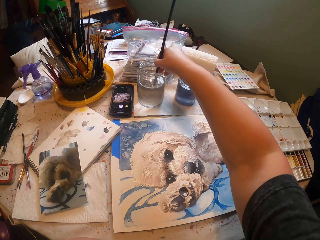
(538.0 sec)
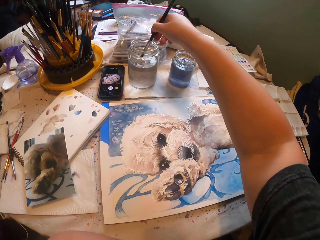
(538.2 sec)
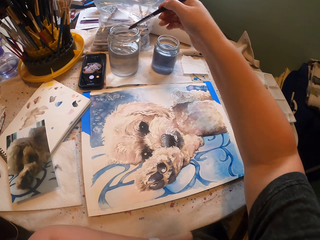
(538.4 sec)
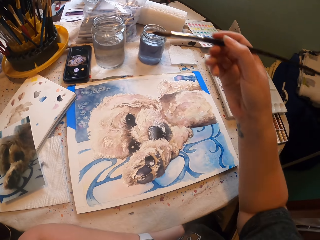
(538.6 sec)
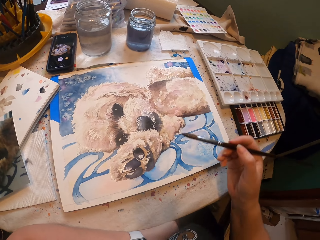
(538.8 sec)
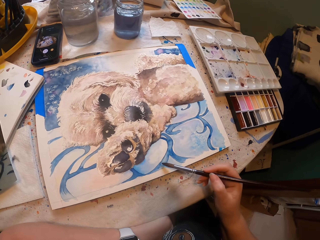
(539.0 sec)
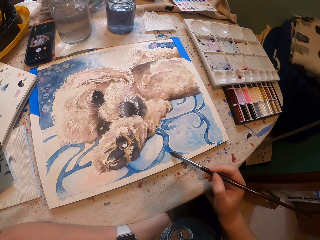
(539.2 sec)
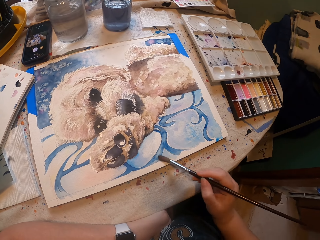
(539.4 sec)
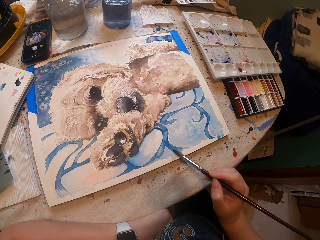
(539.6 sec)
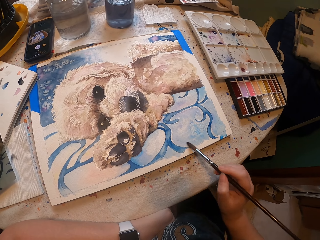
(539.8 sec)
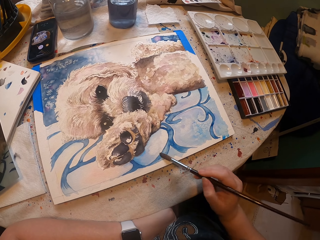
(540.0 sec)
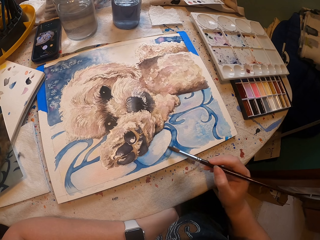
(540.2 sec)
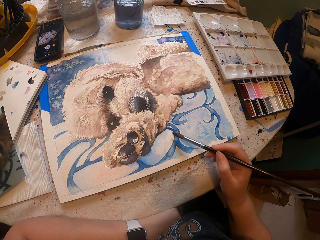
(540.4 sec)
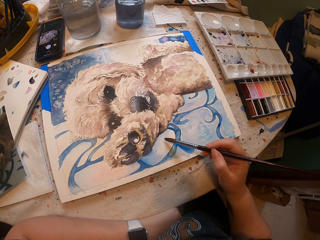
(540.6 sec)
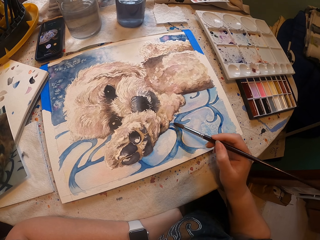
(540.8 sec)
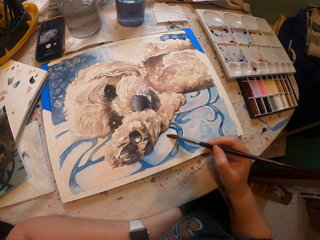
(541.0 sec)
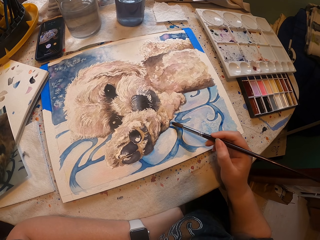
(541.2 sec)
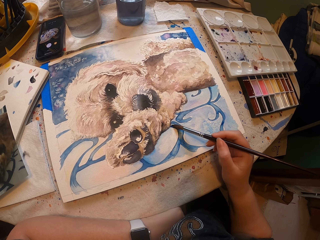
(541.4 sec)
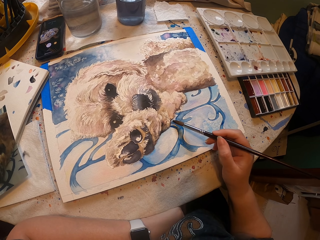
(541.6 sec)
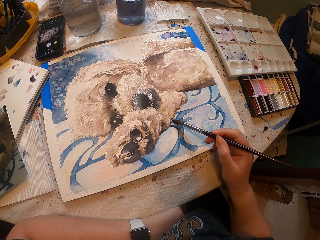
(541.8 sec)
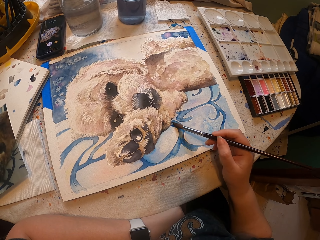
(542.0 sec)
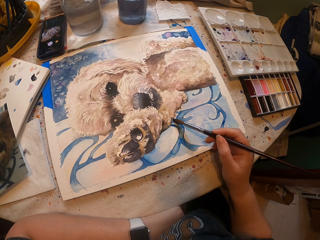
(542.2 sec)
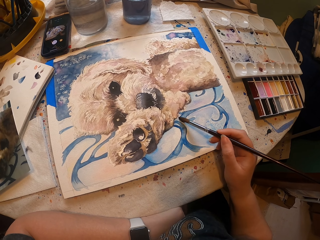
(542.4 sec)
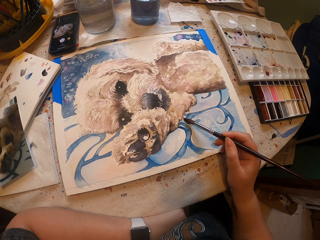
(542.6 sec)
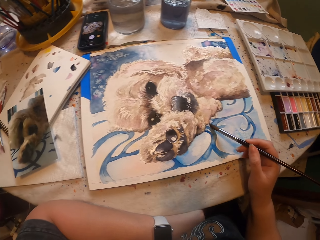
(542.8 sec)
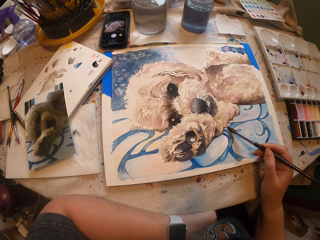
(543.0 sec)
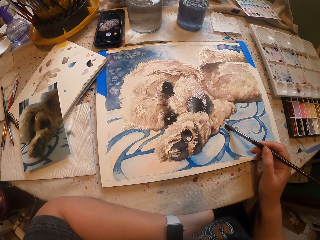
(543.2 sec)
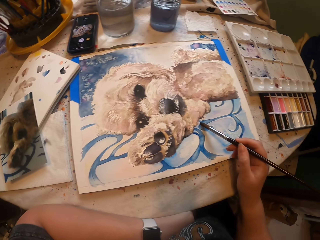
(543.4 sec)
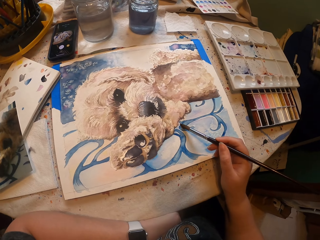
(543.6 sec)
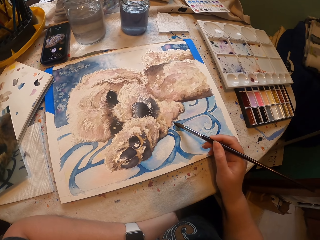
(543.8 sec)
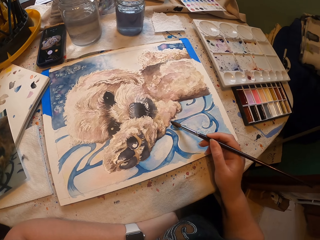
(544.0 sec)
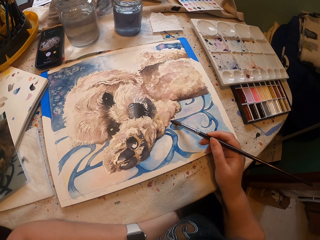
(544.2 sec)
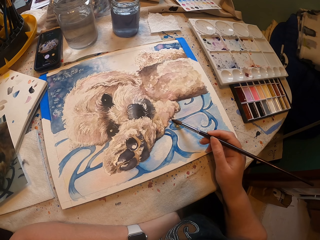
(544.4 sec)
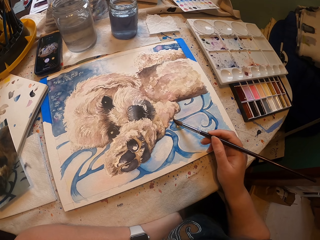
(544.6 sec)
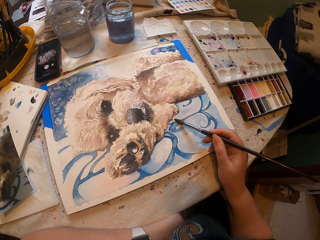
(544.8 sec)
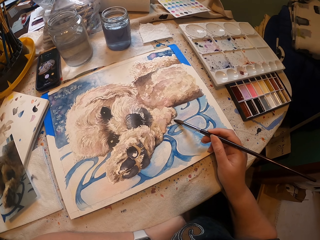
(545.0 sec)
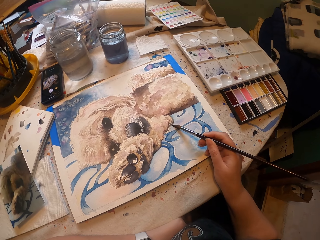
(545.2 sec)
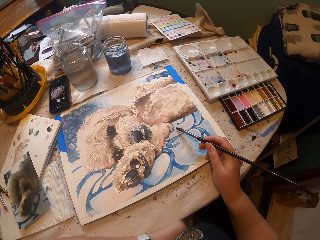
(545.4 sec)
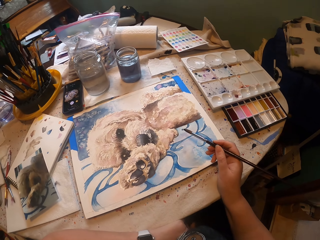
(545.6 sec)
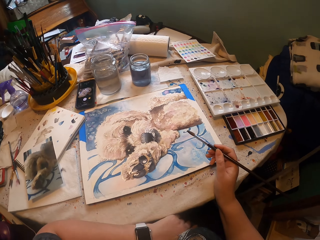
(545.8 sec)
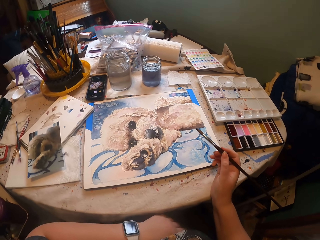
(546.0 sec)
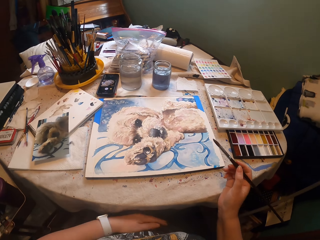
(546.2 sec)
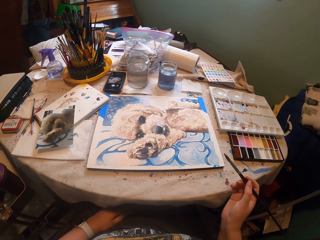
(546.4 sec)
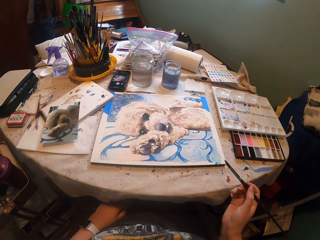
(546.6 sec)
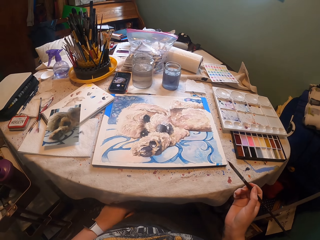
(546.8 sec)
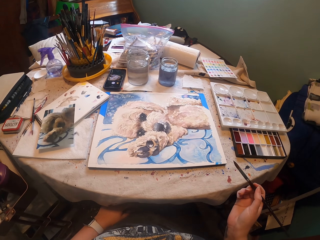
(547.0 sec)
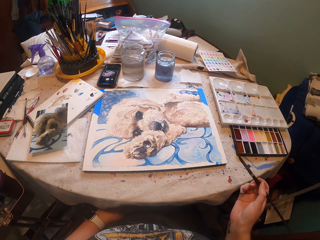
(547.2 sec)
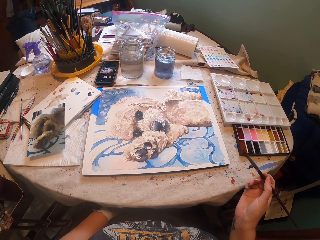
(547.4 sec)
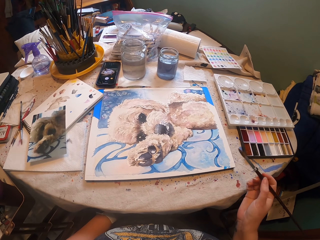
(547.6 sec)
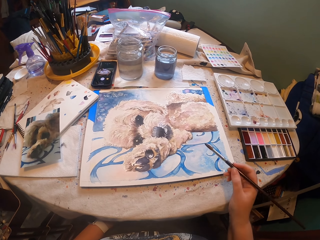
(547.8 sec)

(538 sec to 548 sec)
The camera wearer dips the paintbrush inside the paint jar, in water. They paint the picture with the paintbrush on the painting board. They stare at the picture on the drawing board.

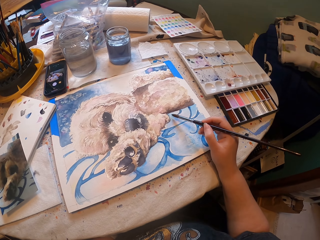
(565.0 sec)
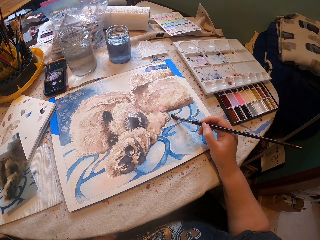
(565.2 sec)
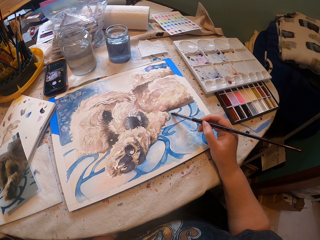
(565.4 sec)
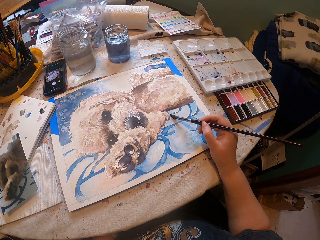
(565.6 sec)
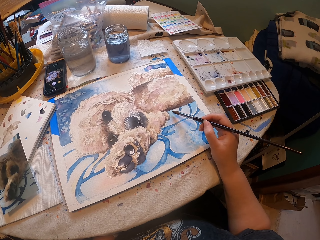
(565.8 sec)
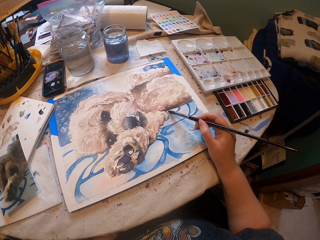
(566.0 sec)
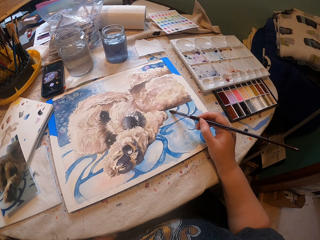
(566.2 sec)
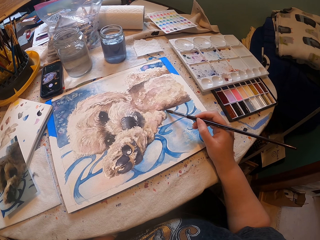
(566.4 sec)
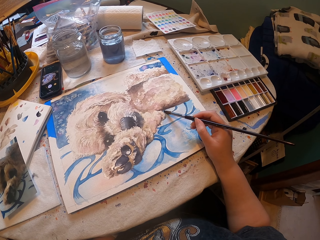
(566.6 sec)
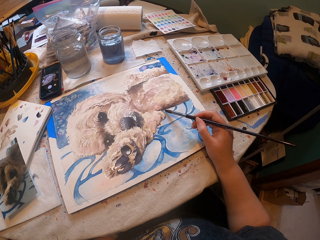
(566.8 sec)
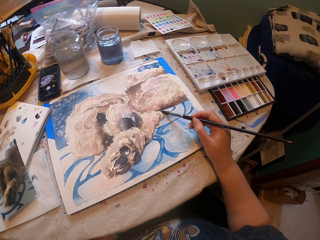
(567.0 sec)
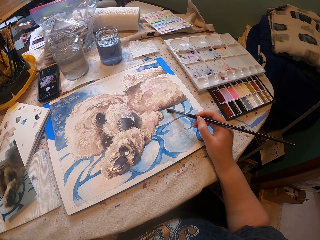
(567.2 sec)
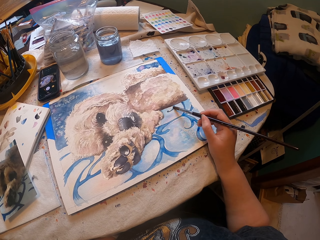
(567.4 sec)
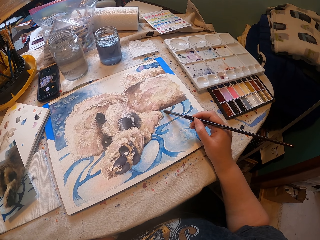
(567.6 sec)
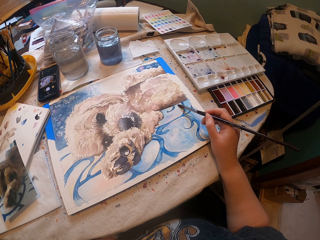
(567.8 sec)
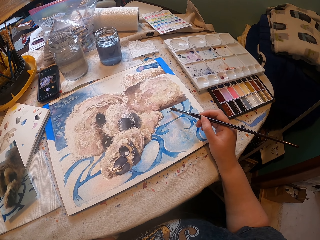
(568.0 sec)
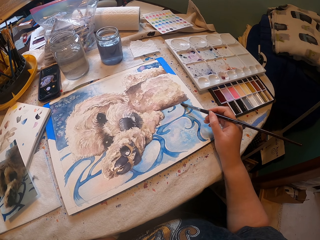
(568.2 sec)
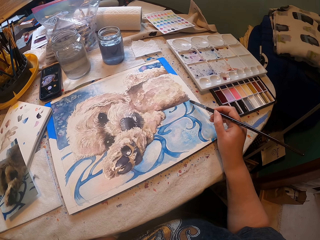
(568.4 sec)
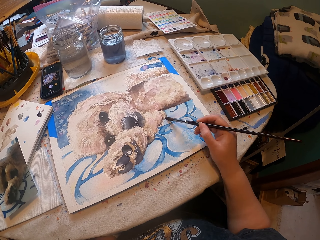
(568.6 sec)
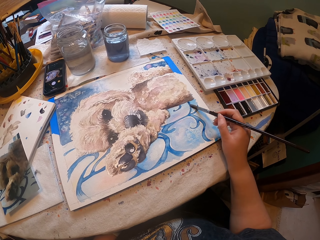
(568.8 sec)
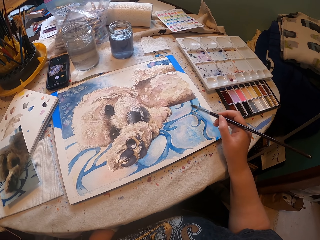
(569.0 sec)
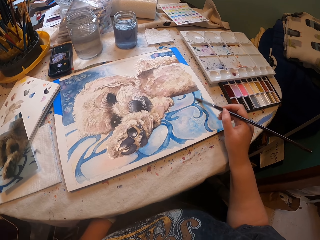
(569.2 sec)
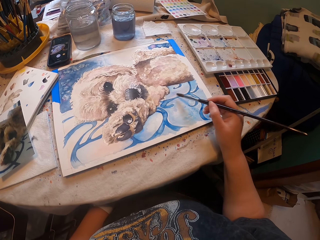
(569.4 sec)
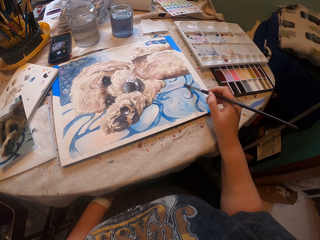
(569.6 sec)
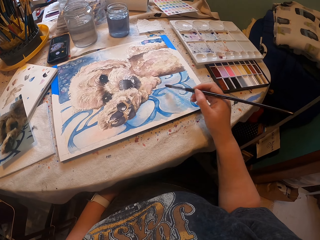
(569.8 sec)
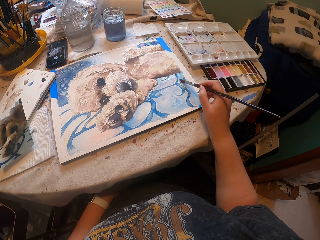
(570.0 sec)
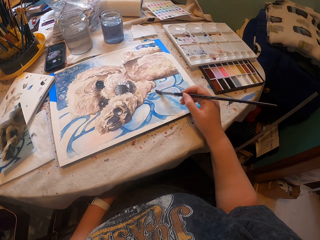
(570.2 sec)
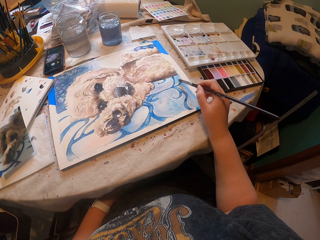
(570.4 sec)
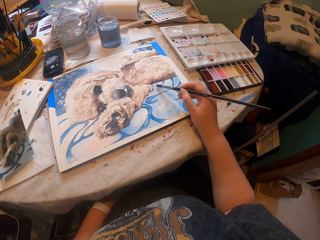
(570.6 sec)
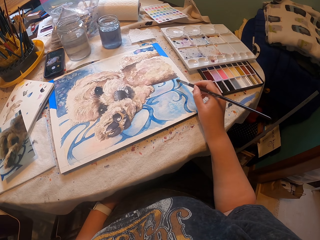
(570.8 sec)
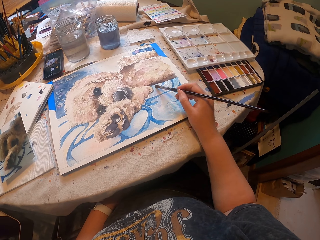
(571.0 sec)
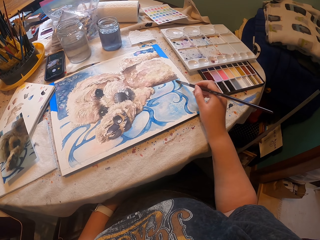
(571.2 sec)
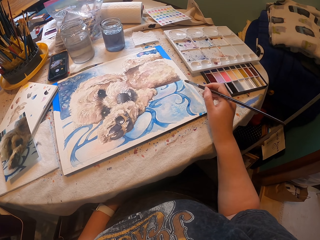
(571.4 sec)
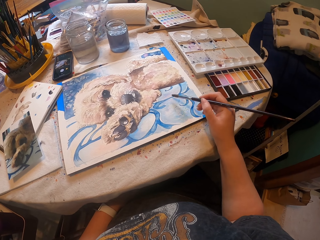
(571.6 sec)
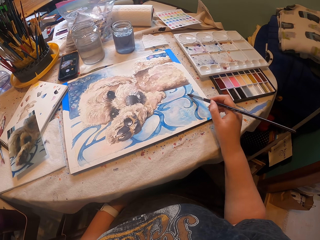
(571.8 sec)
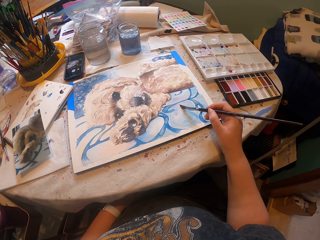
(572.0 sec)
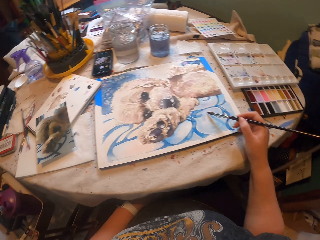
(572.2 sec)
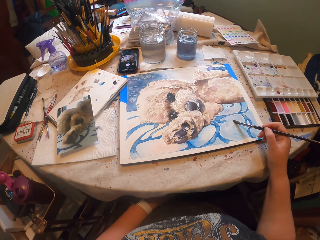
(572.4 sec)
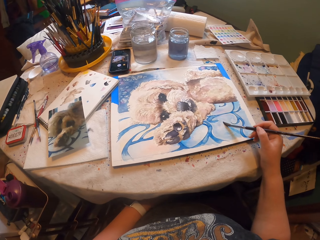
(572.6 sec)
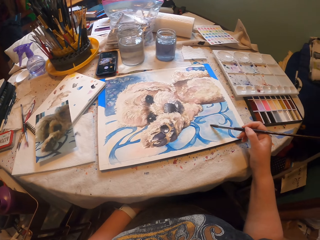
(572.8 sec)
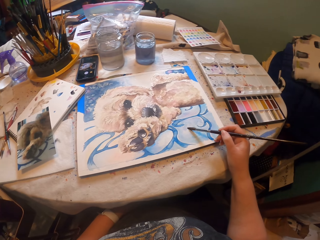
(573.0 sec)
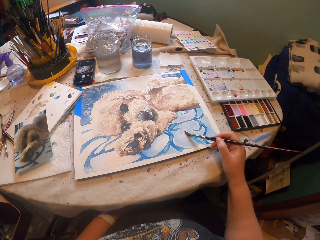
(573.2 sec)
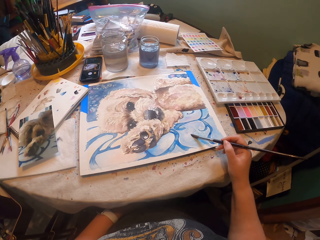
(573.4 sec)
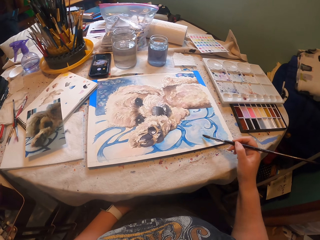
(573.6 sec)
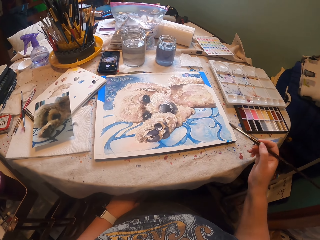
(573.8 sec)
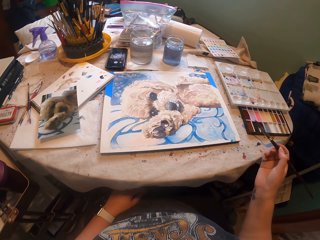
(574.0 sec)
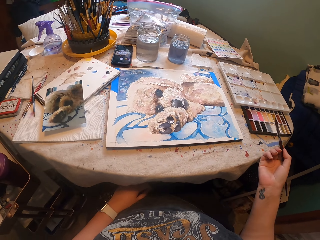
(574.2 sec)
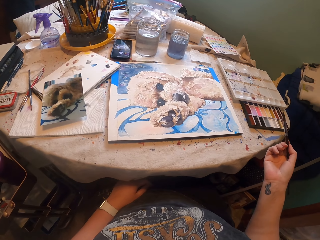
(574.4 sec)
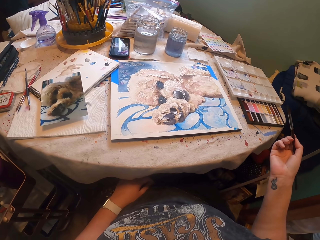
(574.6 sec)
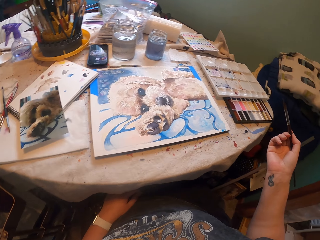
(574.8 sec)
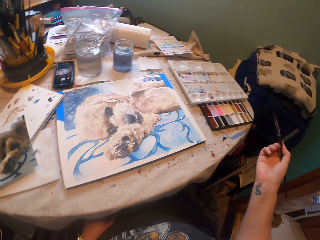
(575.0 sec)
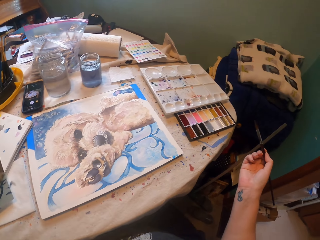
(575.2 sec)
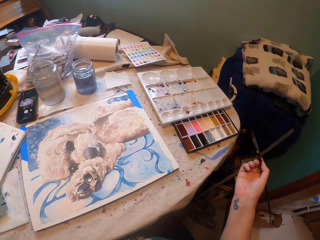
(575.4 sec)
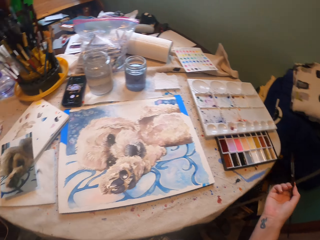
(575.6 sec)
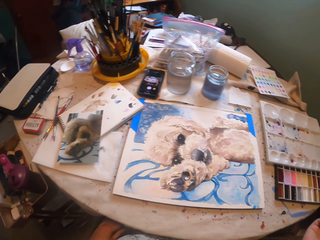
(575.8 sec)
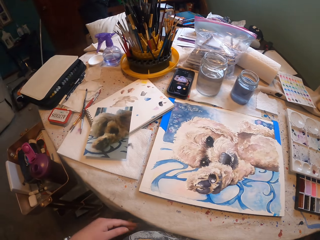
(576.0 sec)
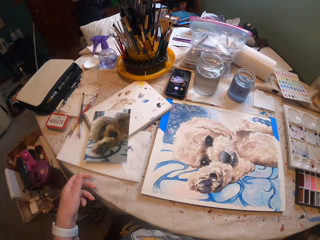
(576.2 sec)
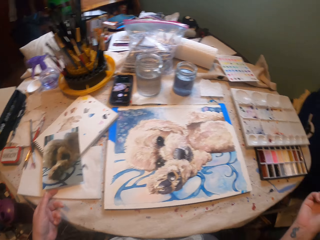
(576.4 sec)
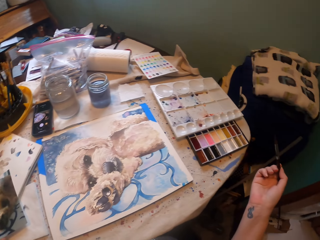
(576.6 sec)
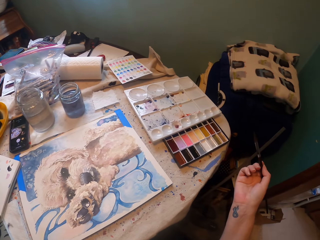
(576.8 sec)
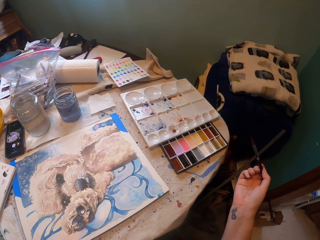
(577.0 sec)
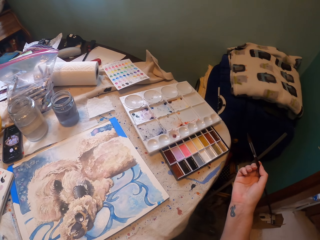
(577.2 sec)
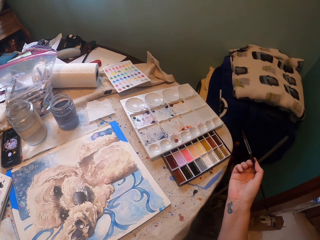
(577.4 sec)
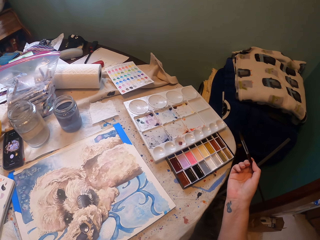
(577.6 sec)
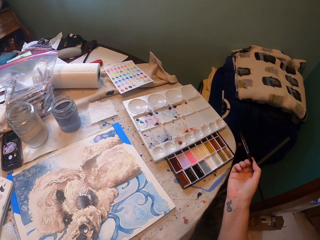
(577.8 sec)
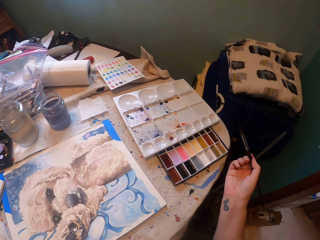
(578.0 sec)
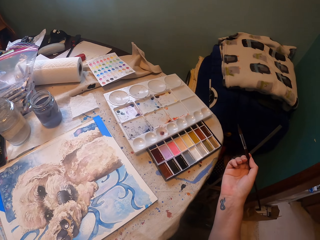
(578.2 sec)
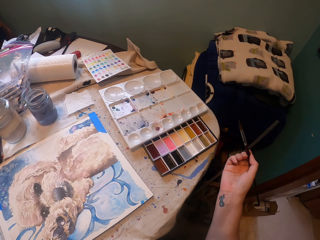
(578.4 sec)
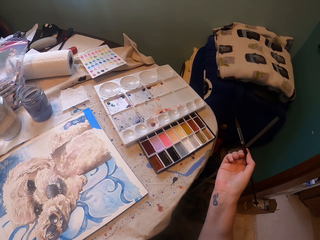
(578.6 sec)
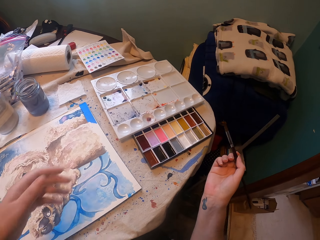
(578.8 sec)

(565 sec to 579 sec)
The camera wearer smears water on the painting. They paint the painting using a paintbrush, repeatedly. They withdraw their hand from the sketch. They hold a picture or serviette with the left hand.
